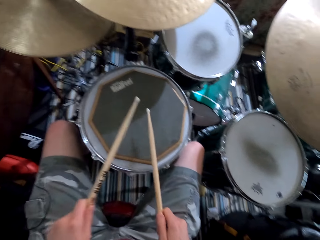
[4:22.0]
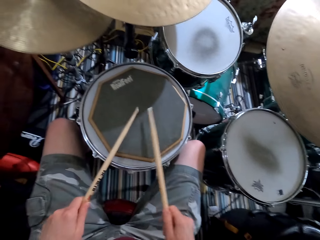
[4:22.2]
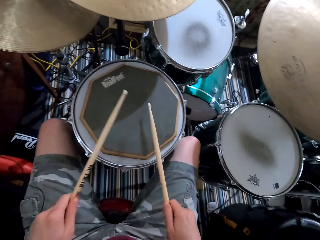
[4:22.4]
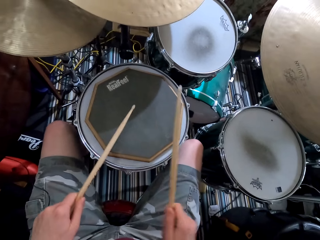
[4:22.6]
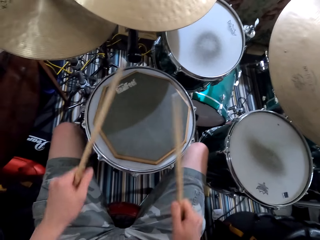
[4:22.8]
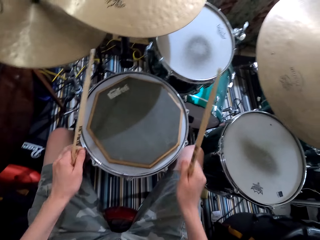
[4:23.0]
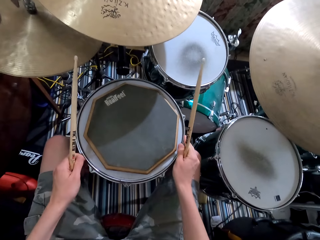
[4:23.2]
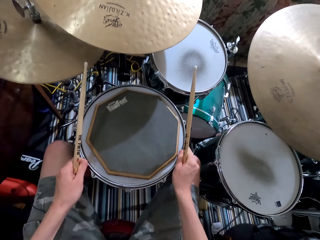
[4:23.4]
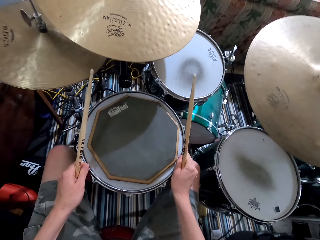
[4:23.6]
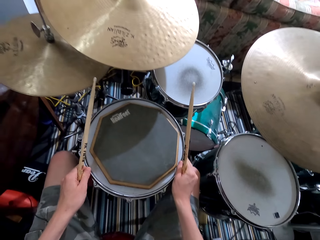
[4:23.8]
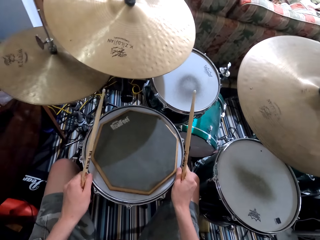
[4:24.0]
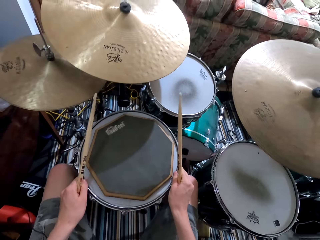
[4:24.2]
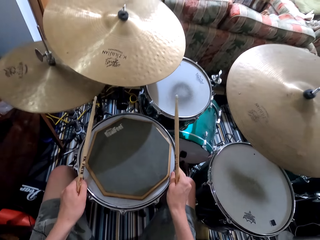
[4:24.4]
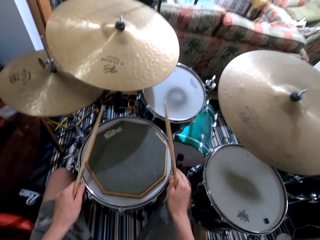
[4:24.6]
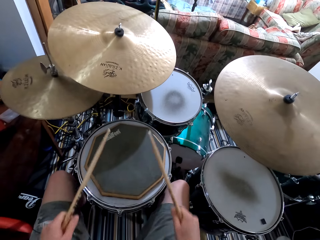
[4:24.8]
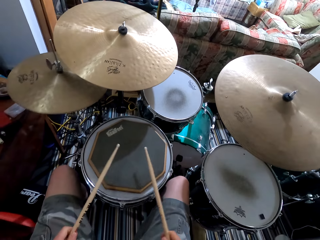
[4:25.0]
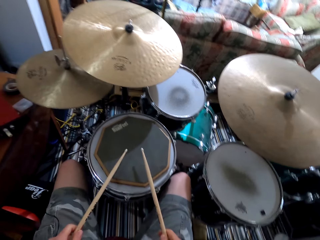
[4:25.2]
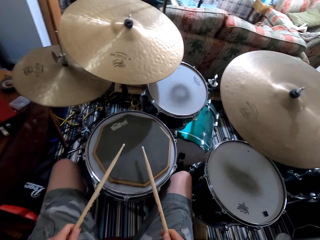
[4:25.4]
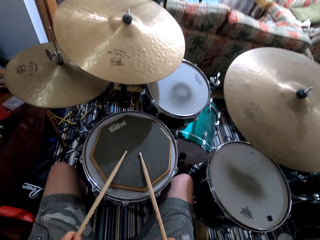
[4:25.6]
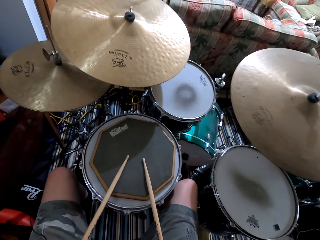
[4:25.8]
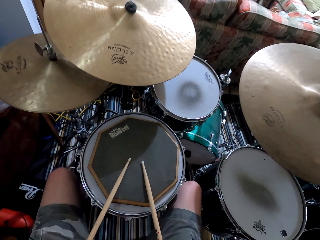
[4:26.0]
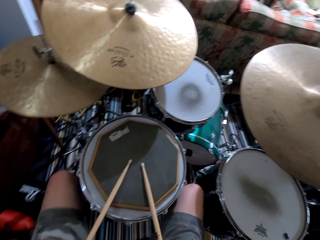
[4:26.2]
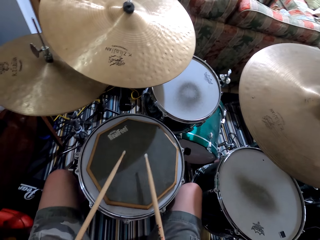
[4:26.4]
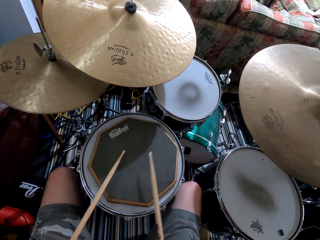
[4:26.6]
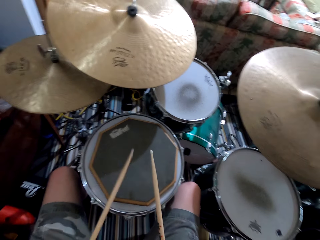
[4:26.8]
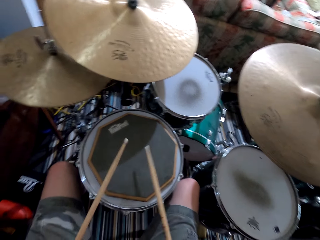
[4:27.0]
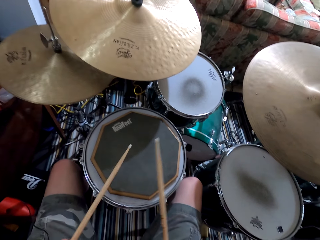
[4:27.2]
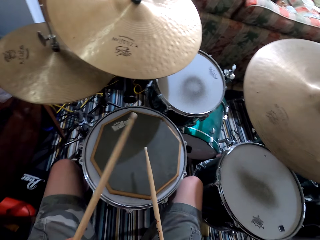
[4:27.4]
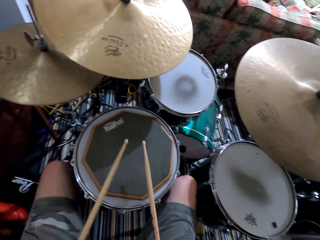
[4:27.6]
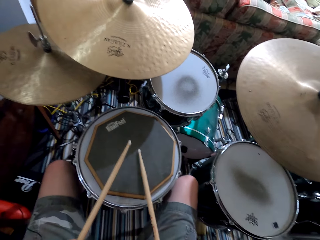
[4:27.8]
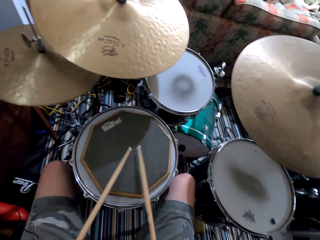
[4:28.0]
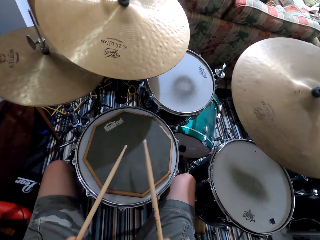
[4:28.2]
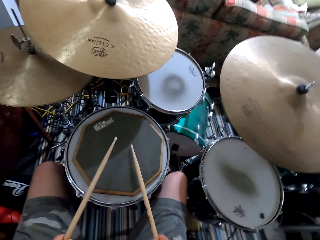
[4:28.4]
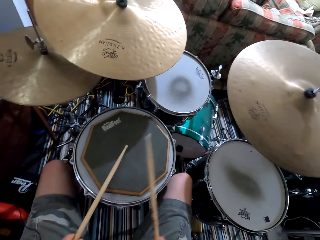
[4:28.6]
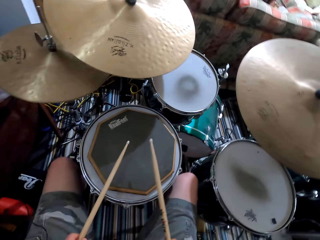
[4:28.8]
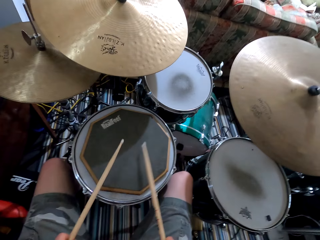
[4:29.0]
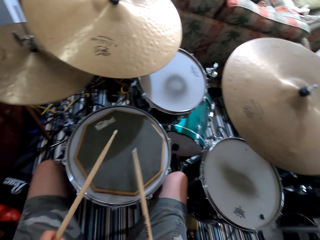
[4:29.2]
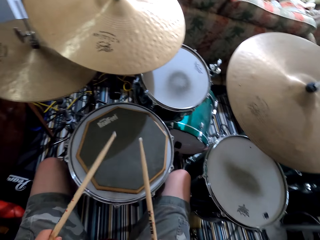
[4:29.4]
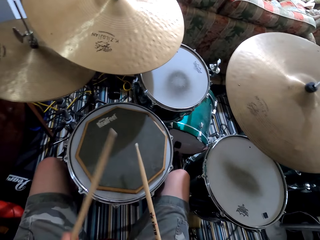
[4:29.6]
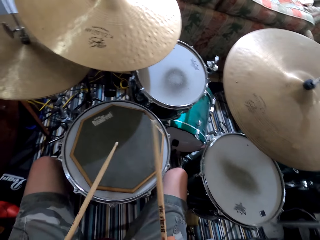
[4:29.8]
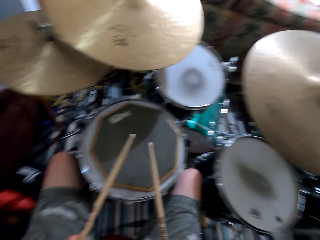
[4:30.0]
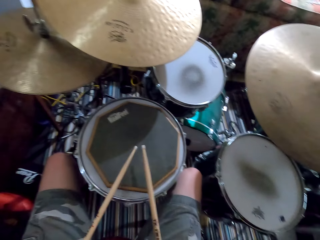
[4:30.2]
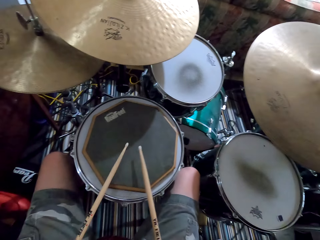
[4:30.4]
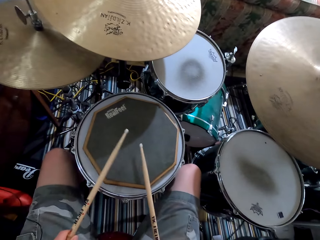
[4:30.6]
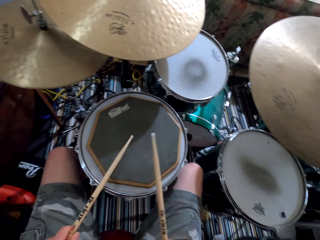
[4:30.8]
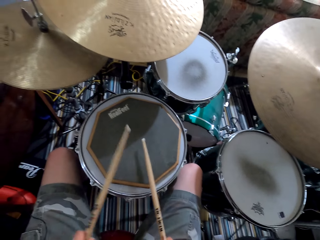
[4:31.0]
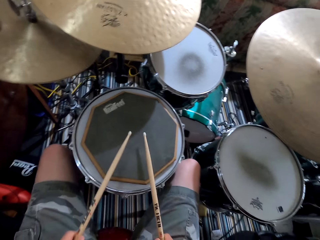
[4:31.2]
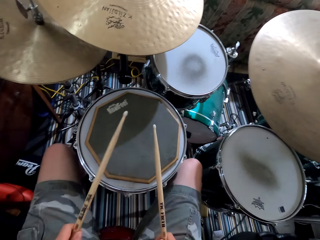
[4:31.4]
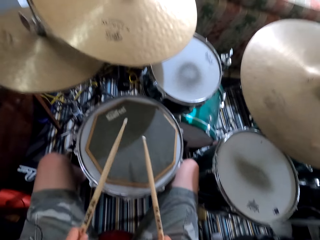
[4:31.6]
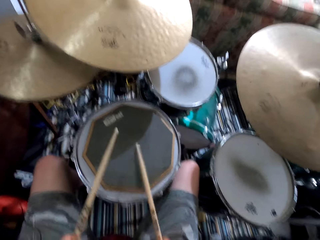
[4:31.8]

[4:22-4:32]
The camera wearer moves the drum on the floor. They hold the drum. They beat the real feel drum pad on the drum with drum sticks.

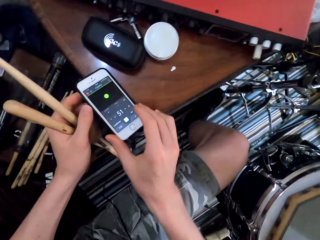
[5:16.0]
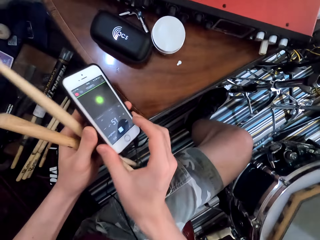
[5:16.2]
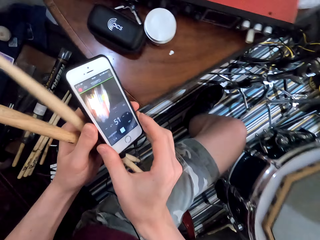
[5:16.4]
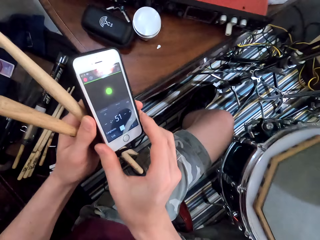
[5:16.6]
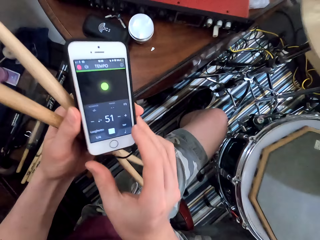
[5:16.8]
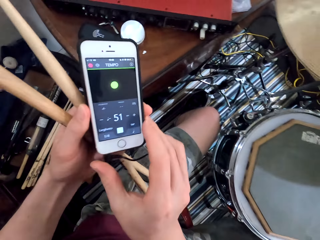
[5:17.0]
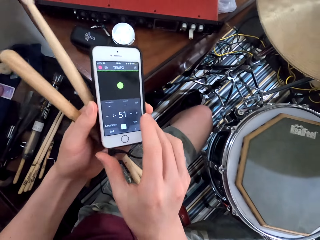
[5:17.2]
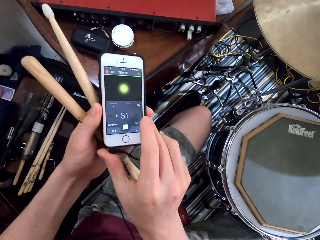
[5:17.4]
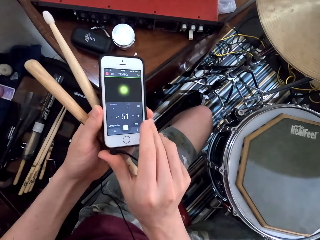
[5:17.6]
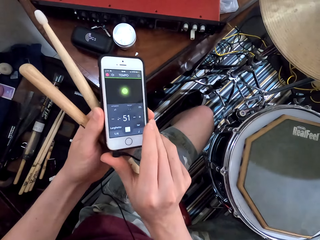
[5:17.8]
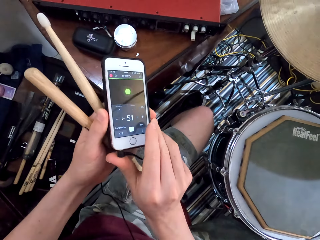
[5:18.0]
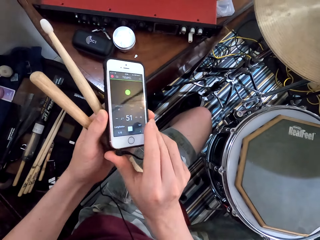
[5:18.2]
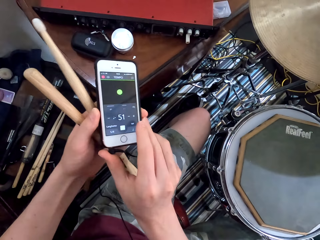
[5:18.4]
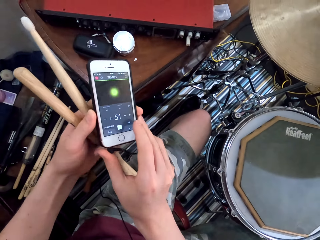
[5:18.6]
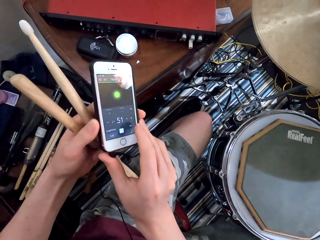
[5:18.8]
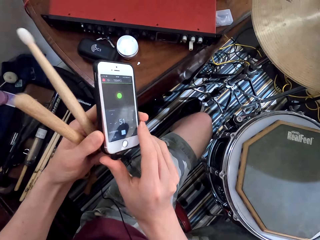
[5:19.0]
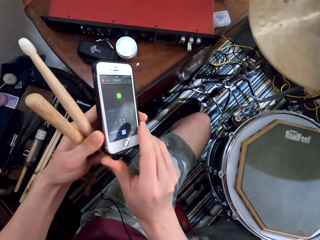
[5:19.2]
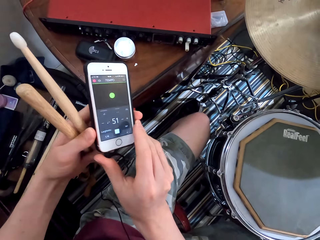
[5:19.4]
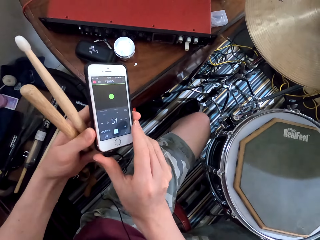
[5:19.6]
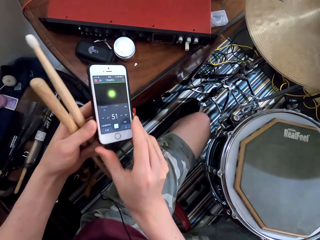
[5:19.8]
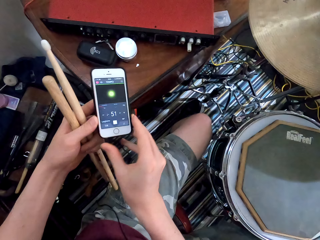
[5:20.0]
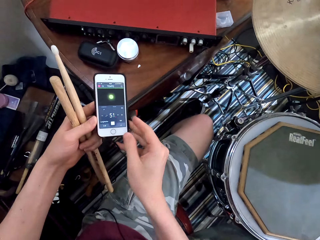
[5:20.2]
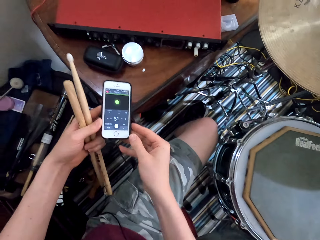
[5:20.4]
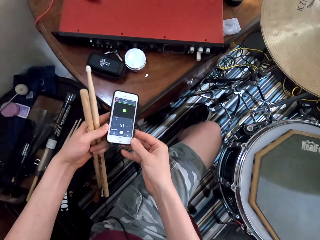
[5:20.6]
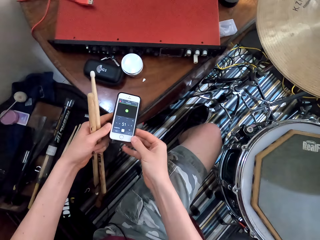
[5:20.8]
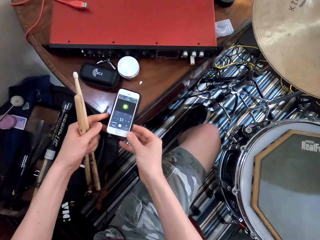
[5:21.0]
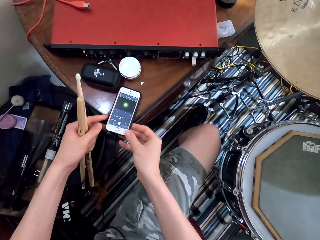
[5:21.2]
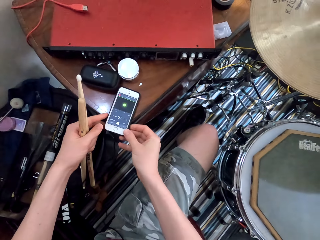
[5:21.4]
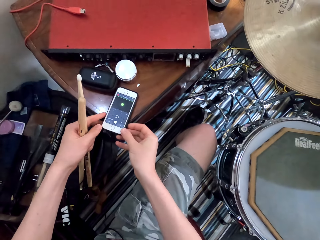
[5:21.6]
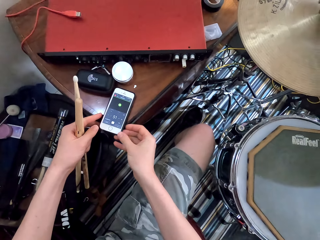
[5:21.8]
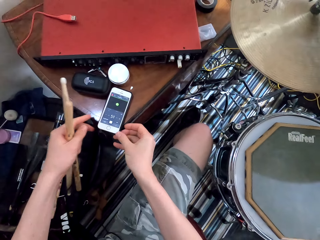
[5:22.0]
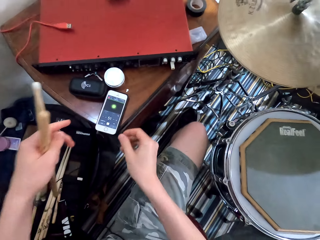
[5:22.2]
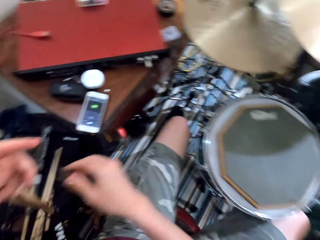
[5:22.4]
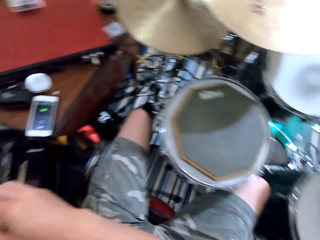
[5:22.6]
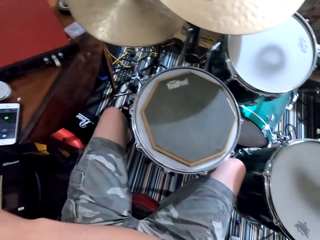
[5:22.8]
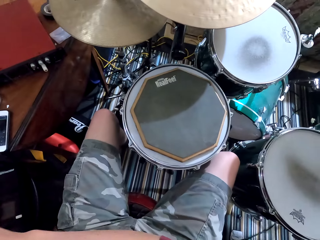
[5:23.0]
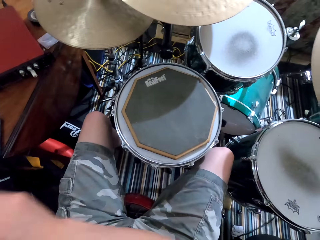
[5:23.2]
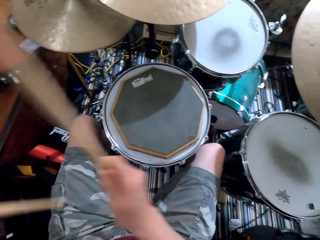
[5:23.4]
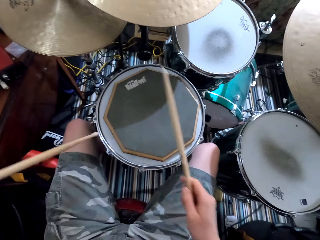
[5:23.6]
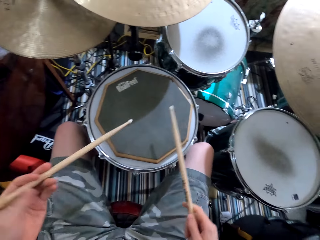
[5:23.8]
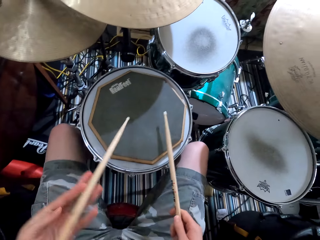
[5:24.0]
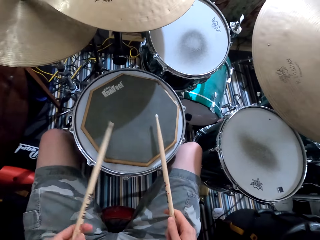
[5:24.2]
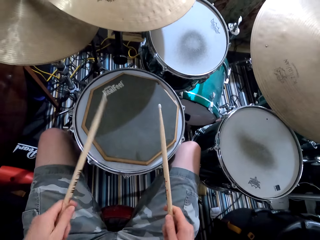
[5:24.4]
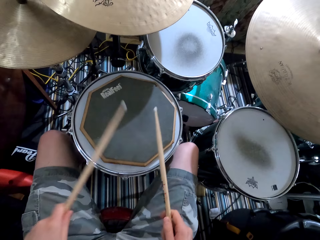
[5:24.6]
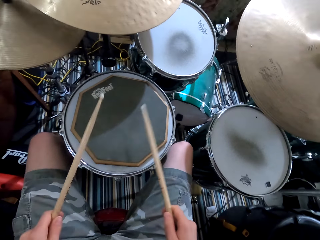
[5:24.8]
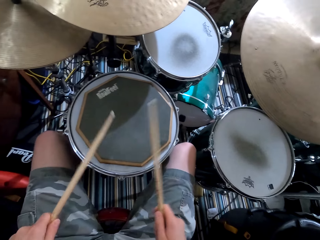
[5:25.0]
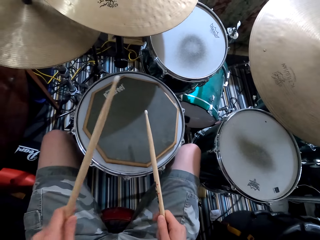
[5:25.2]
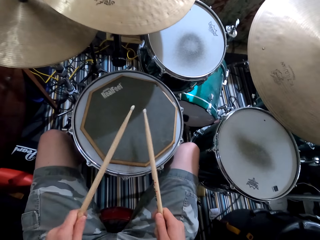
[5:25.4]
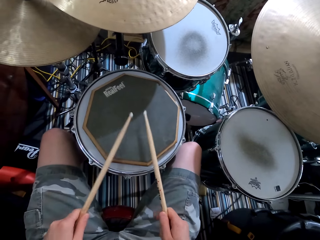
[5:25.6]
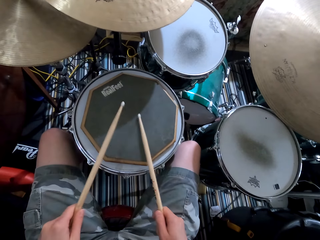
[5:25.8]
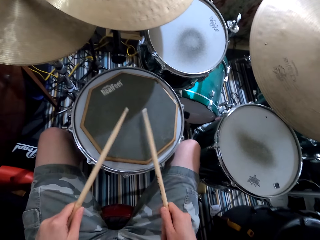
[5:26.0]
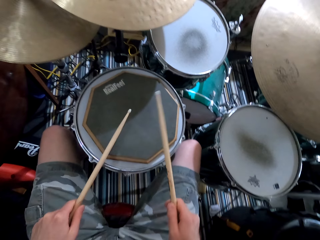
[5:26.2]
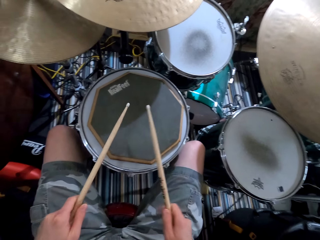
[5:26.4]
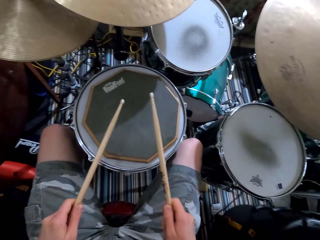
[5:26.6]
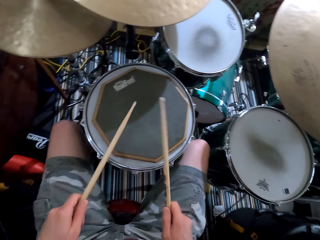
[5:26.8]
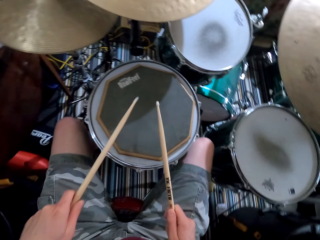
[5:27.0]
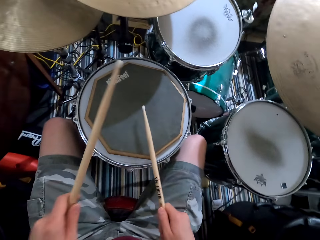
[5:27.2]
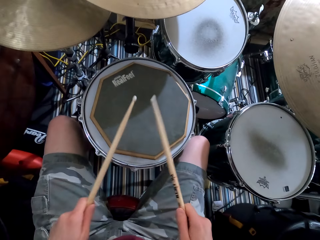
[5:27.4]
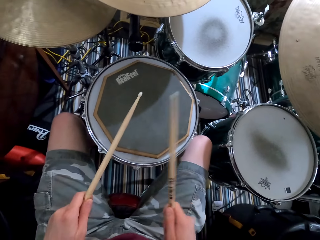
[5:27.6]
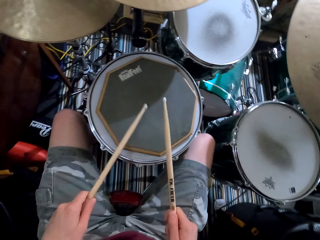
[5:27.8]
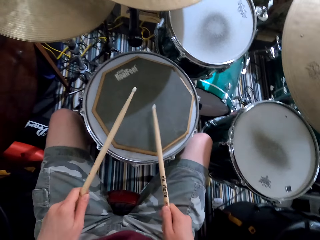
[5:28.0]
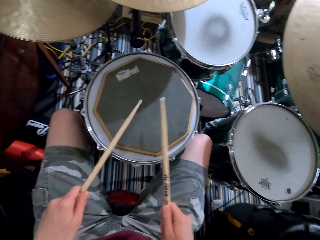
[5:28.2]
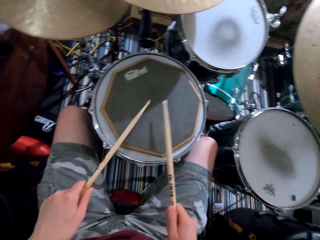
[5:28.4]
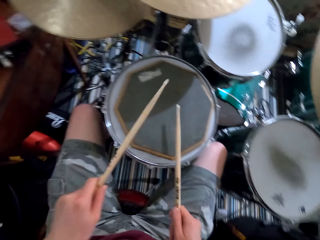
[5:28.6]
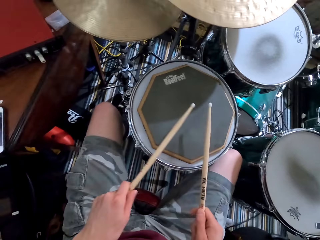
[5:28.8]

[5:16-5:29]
The camera wearer picks up the phone from the table. He uses the phone. He stares at the phone in his hands. He puts the phone on the table. He looks around the room. He stares at the drum. He beats the real feel drum pad with drum sticks.
